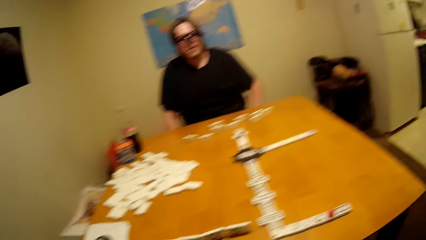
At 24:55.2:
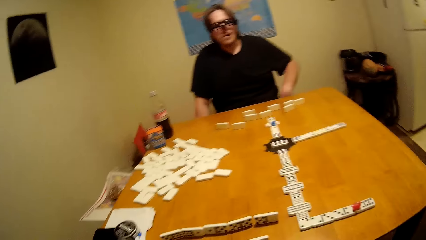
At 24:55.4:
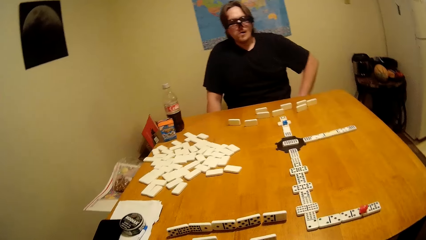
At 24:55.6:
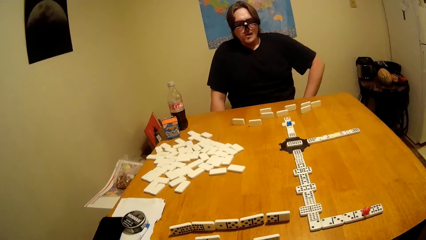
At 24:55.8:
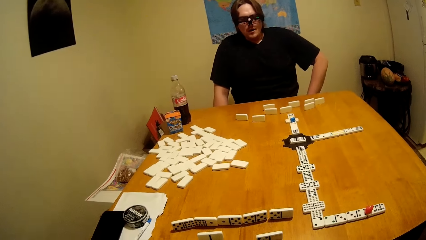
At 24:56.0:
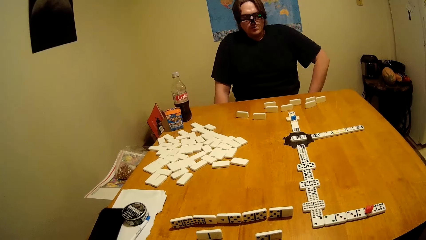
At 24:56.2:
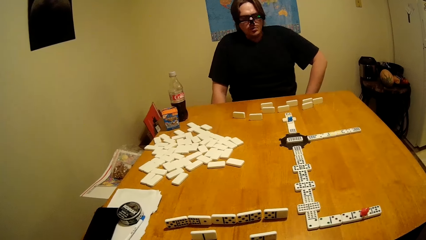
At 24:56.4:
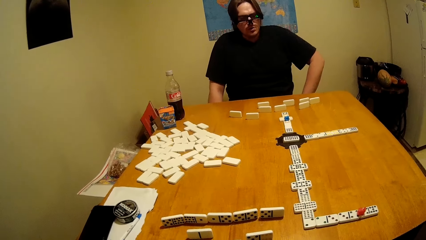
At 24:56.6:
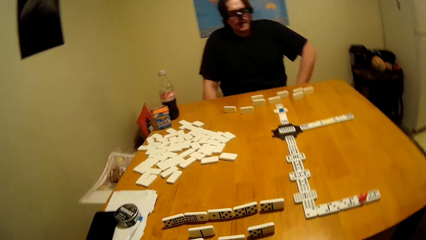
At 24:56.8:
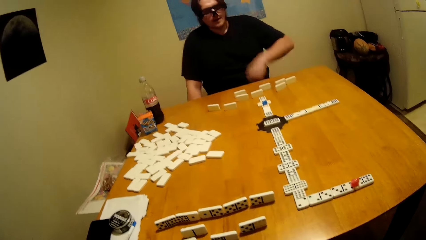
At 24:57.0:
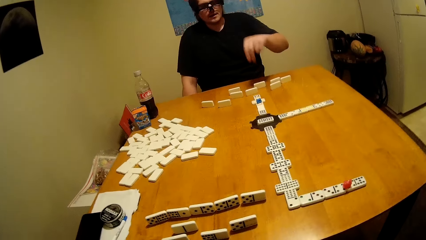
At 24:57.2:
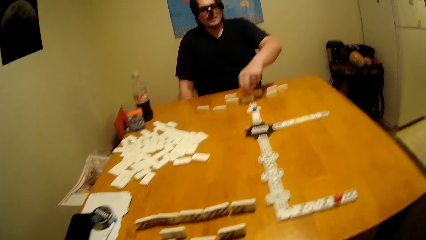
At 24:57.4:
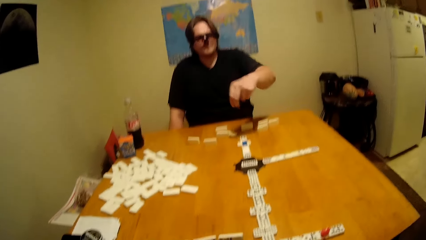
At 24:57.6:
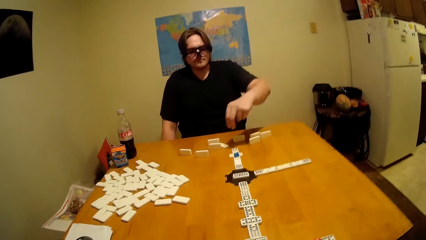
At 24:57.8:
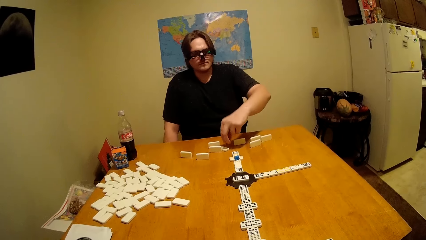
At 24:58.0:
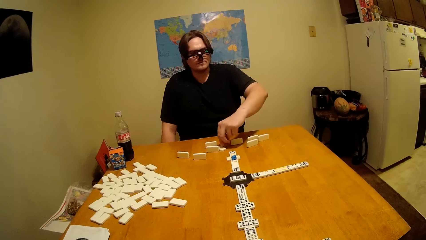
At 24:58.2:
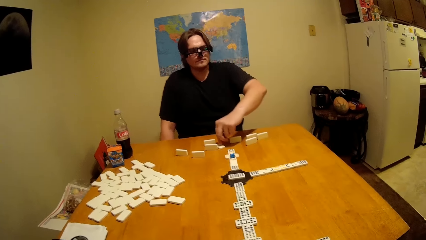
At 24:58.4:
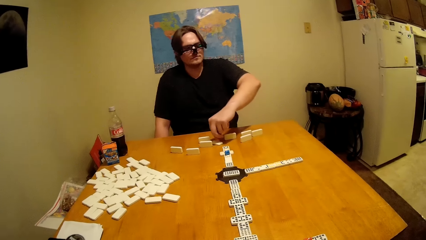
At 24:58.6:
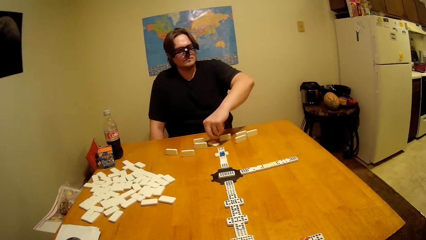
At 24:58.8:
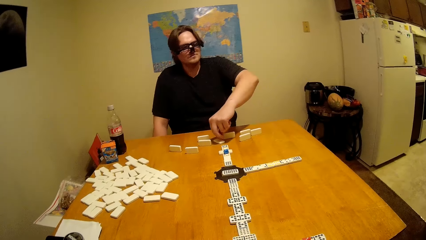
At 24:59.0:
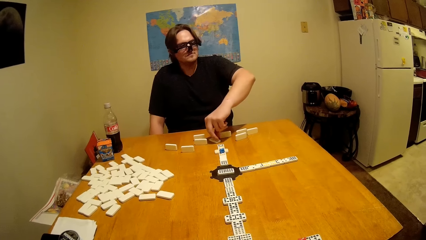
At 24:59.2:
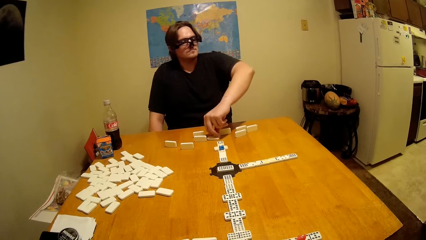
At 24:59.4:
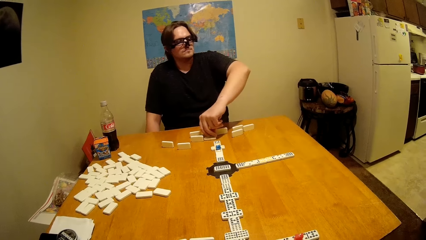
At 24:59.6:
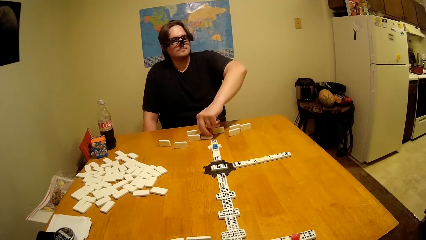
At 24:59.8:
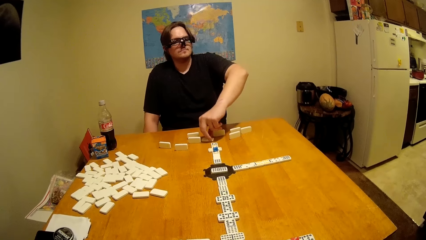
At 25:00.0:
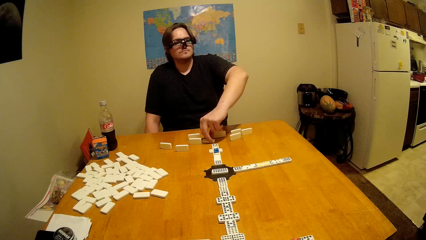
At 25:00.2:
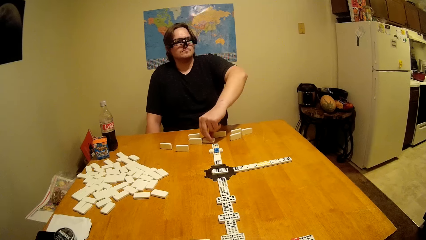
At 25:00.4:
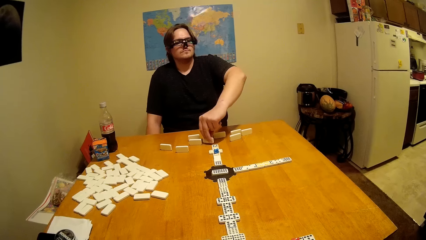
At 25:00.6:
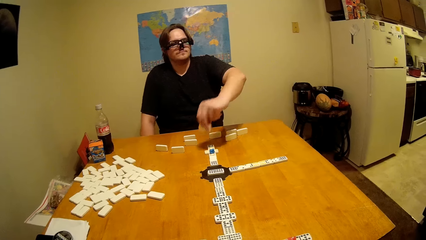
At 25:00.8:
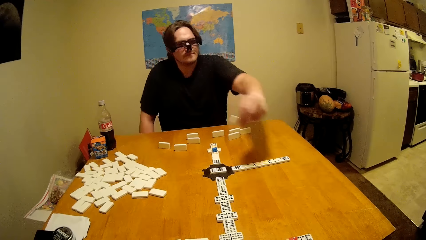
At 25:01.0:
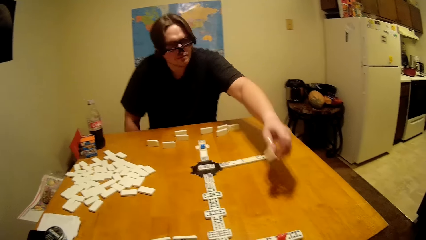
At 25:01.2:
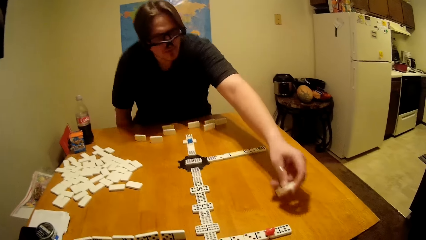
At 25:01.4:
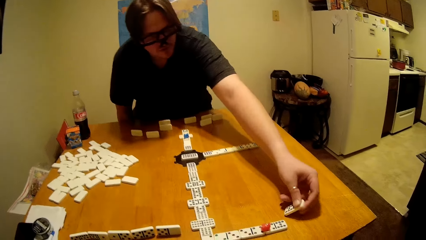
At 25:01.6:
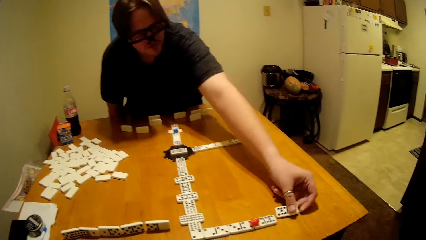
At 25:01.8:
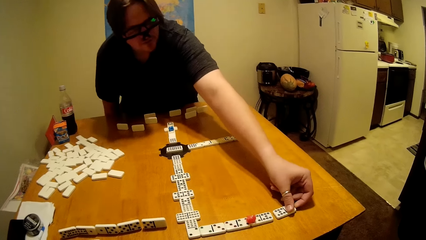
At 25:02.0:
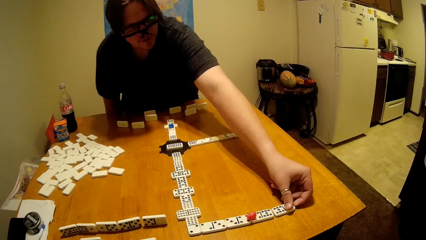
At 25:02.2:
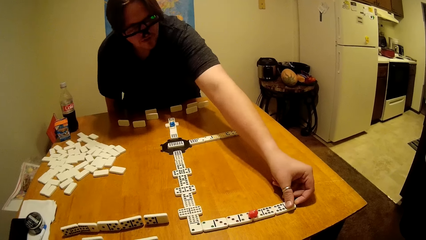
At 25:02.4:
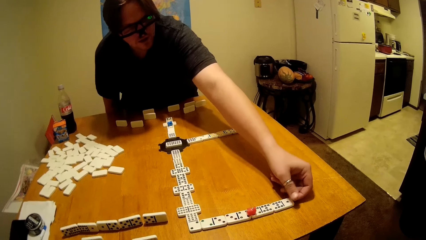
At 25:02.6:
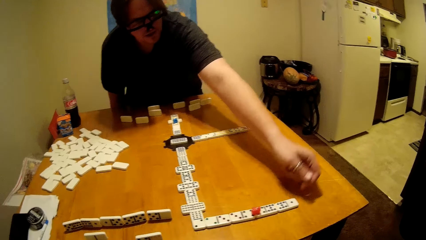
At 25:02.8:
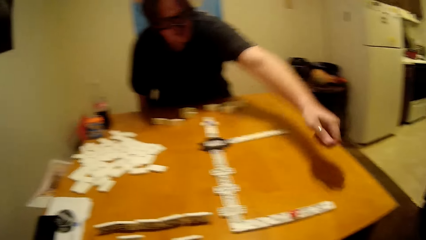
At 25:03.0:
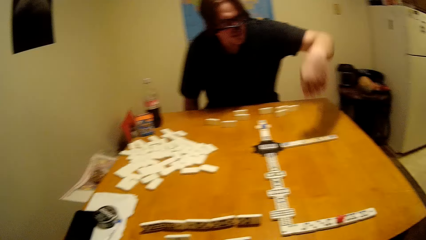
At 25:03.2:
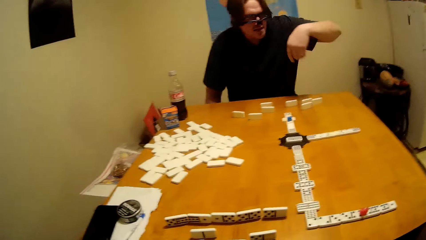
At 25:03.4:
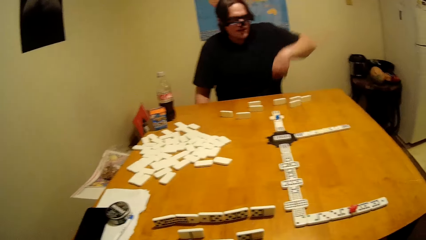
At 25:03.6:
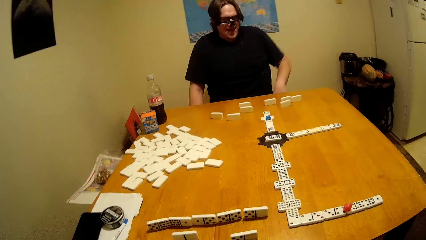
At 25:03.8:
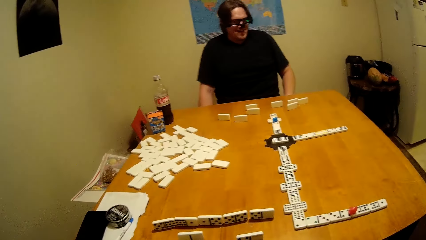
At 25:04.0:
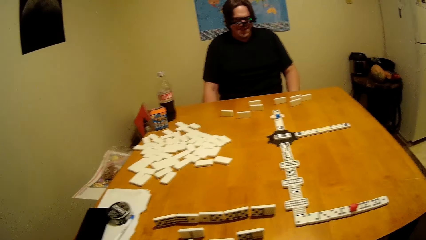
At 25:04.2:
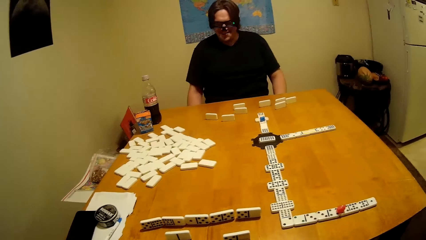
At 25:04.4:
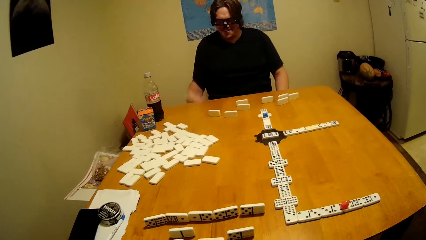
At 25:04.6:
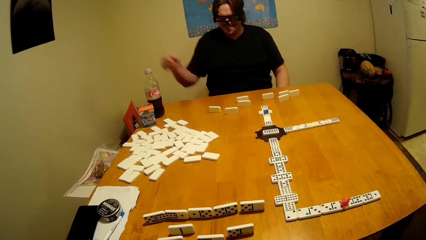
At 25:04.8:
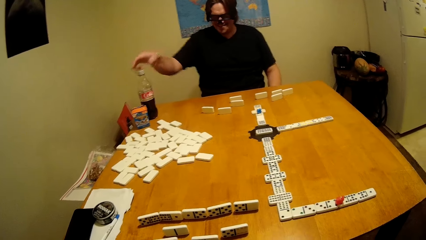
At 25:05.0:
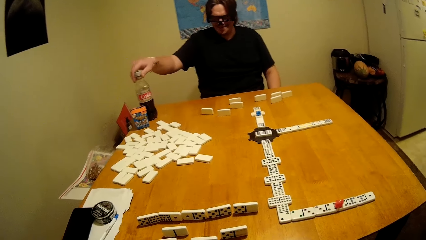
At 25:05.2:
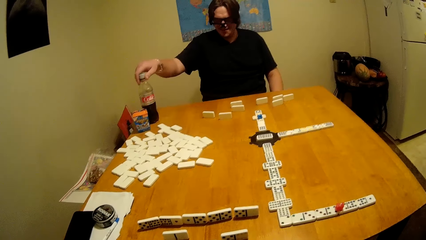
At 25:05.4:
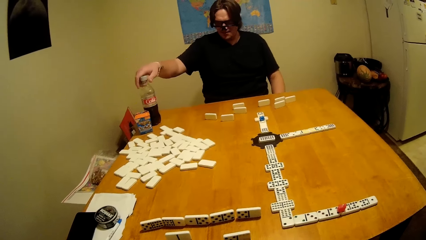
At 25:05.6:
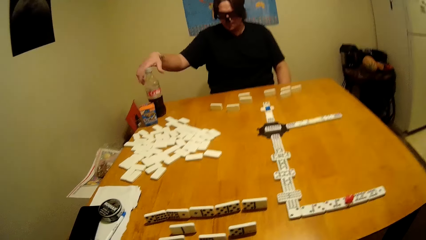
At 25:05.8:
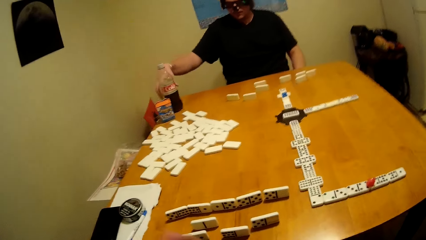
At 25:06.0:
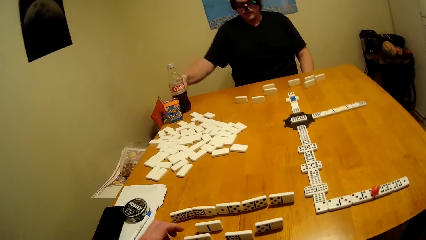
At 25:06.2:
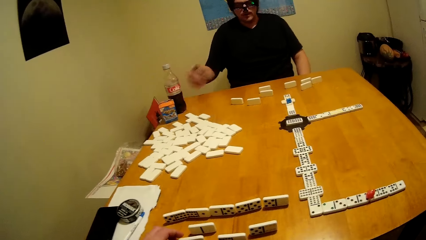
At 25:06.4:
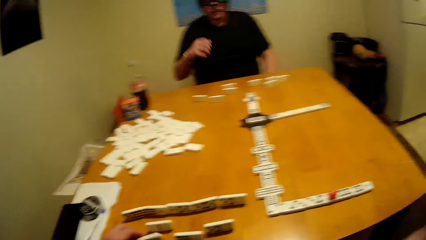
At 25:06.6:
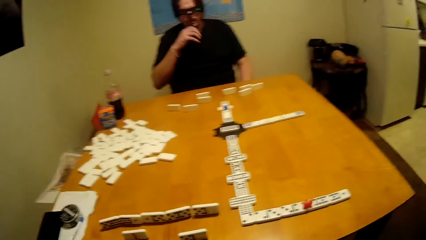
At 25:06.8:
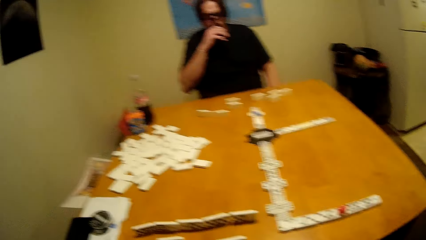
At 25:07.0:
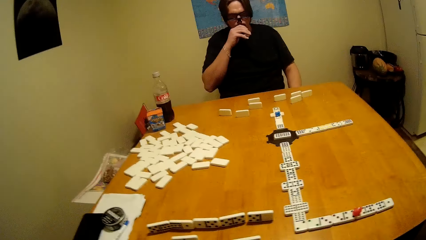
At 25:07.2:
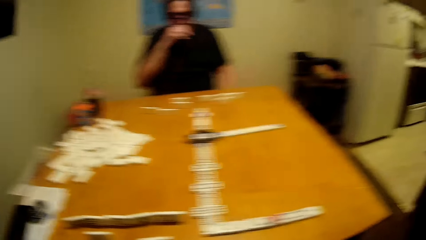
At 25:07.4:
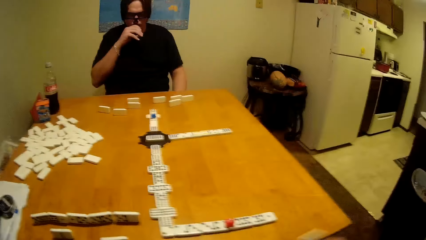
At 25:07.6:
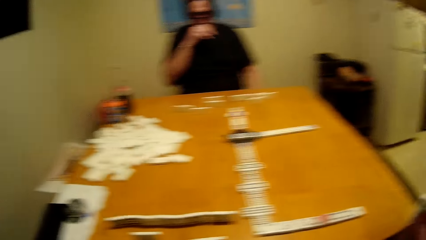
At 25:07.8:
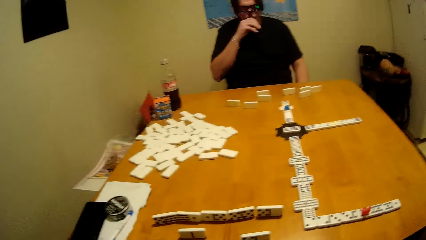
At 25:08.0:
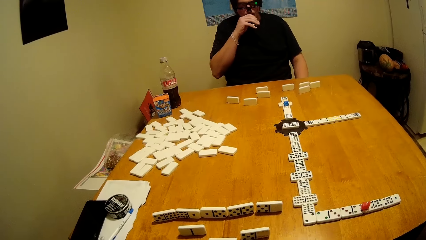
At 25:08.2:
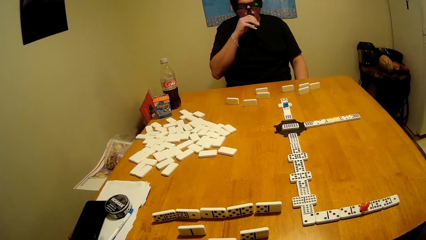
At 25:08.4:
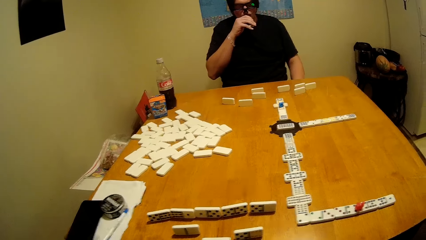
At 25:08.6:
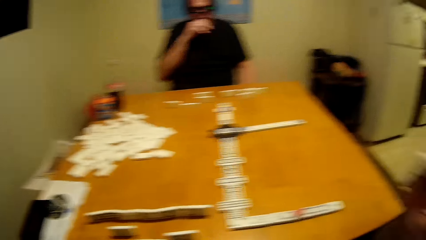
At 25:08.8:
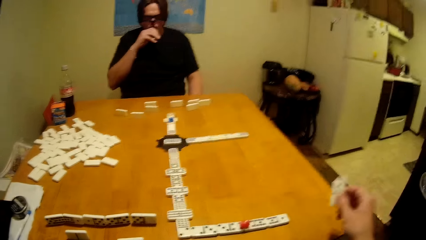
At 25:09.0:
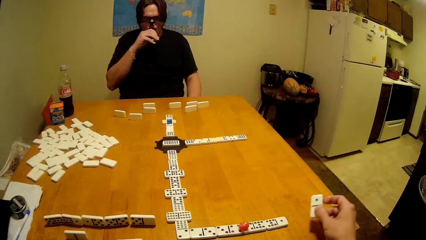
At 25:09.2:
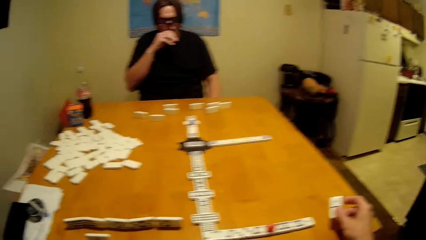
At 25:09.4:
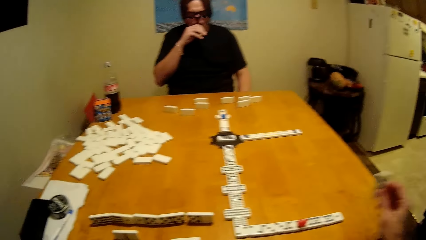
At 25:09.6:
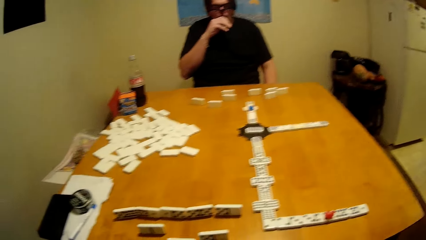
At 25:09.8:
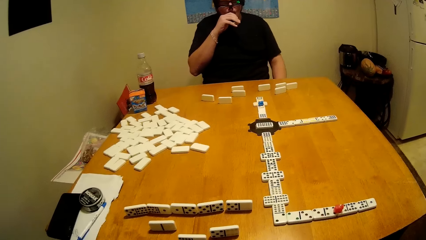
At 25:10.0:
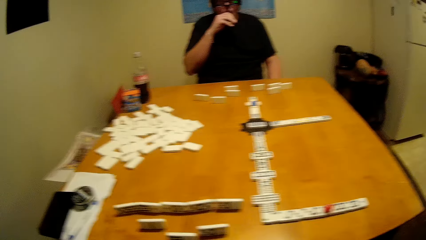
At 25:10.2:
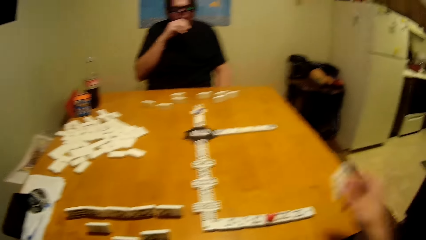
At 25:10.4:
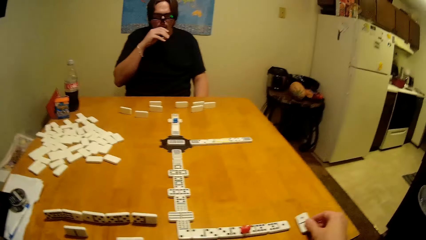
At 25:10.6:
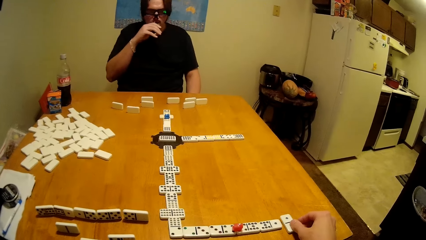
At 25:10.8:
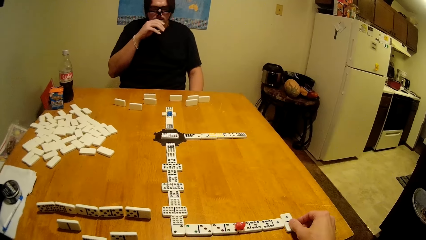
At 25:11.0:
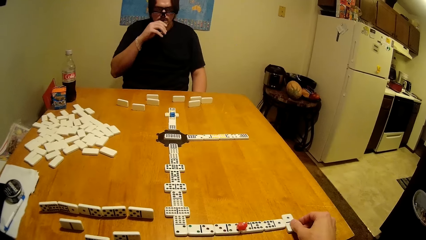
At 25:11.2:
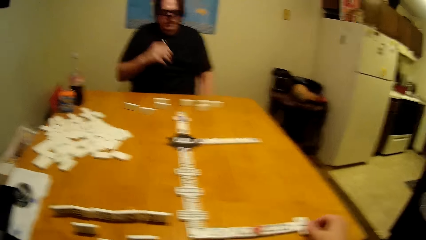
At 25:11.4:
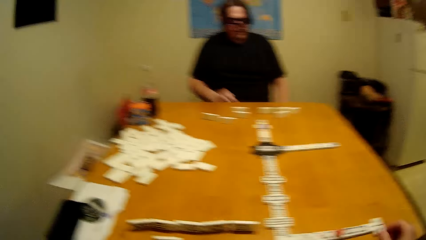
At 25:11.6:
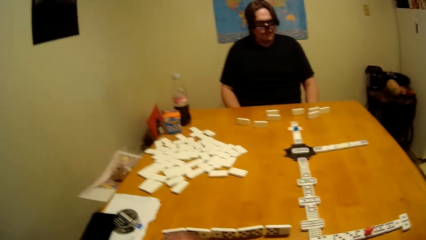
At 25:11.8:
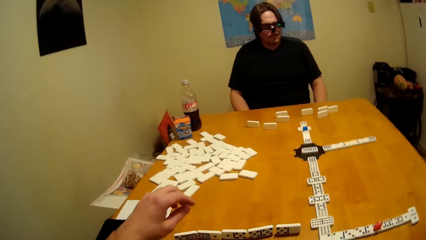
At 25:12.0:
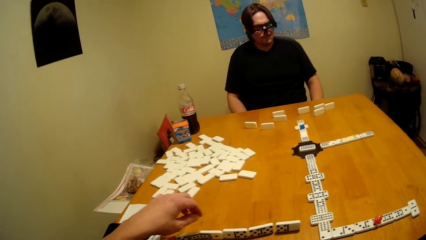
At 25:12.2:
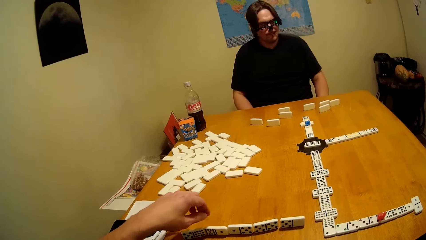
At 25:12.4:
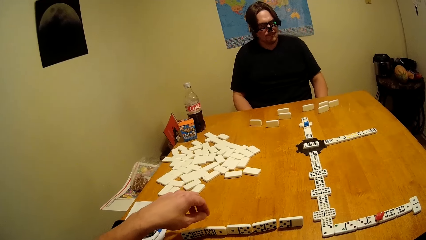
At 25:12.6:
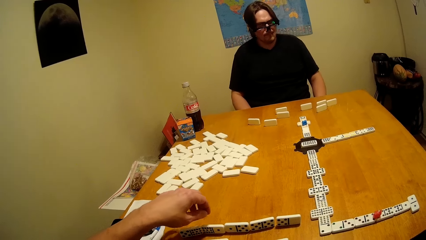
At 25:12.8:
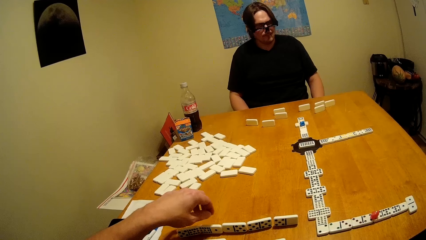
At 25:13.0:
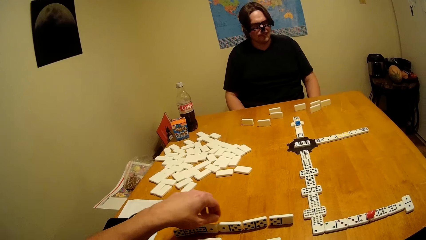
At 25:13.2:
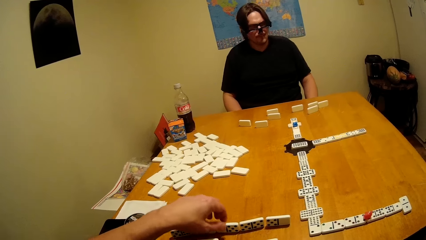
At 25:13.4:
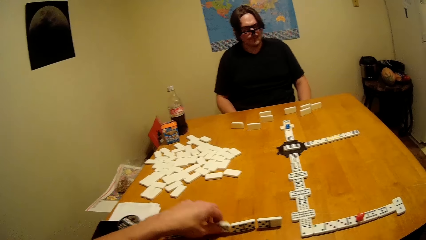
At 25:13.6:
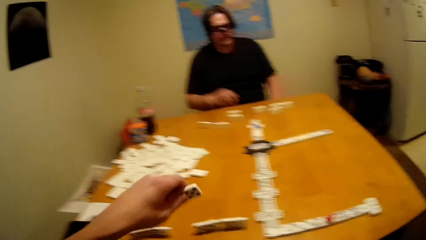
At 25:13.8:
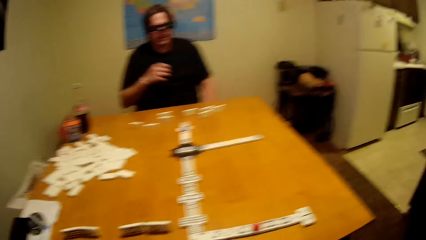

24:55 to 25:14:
A person plays. The person plays a dominoes game. The person smokes. The camera wearer plays the dominoes game.
